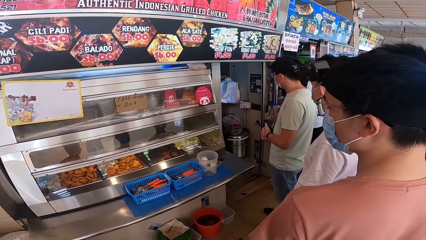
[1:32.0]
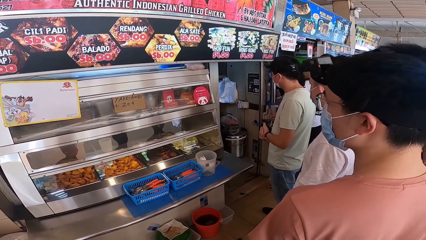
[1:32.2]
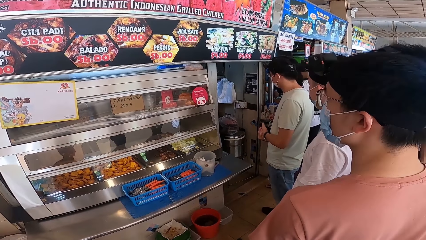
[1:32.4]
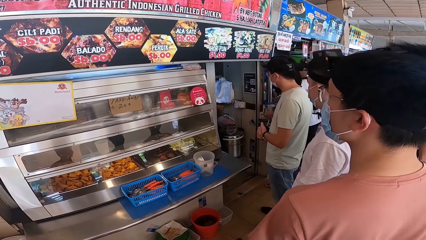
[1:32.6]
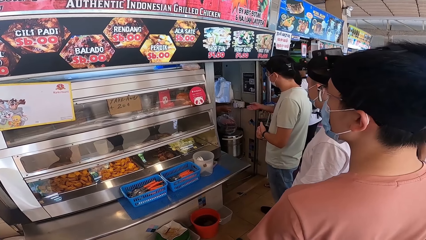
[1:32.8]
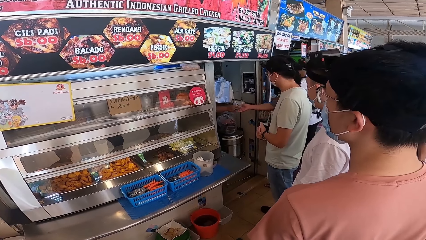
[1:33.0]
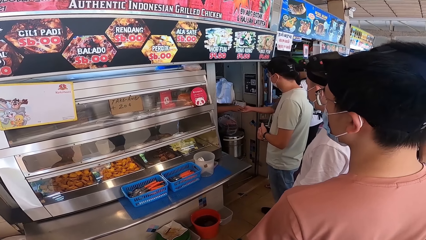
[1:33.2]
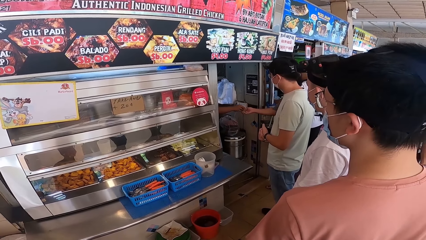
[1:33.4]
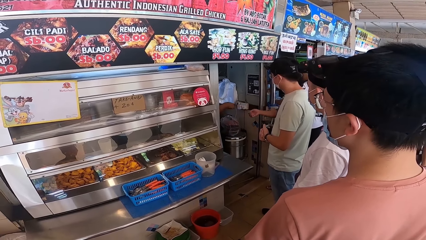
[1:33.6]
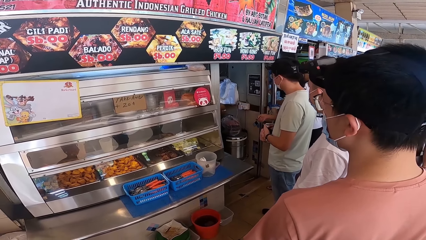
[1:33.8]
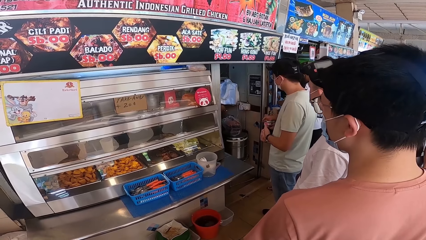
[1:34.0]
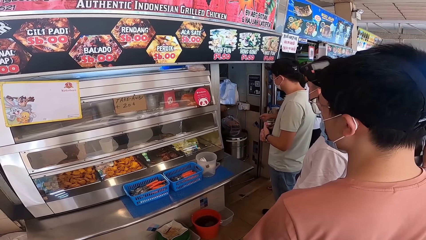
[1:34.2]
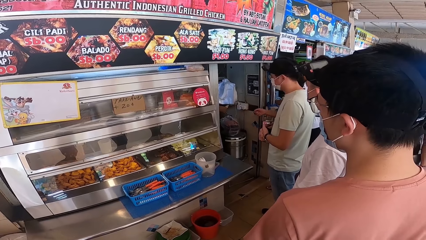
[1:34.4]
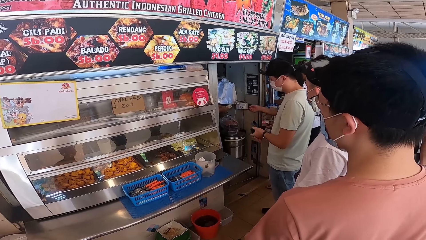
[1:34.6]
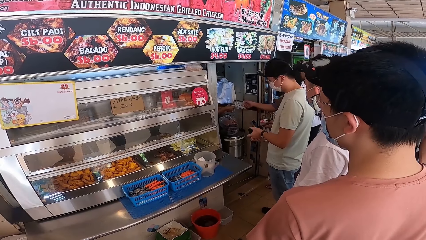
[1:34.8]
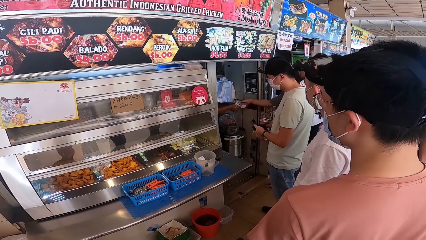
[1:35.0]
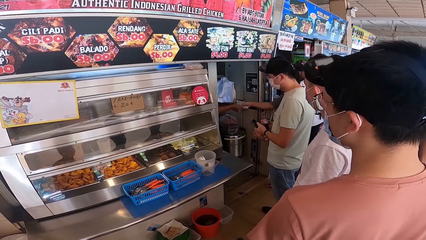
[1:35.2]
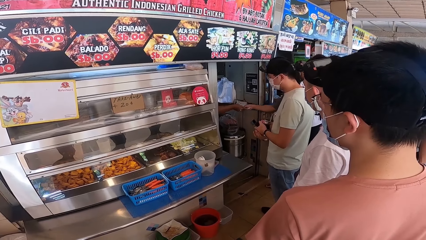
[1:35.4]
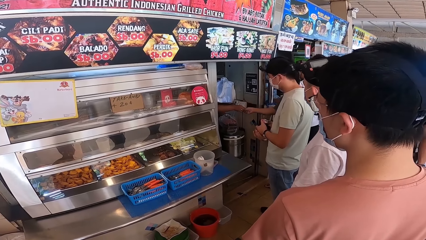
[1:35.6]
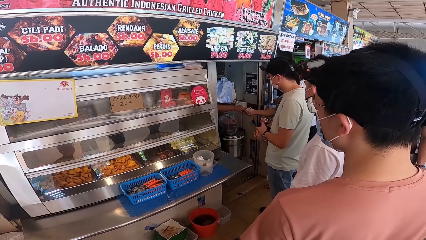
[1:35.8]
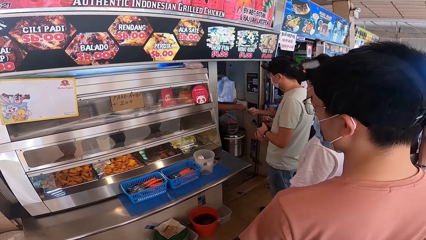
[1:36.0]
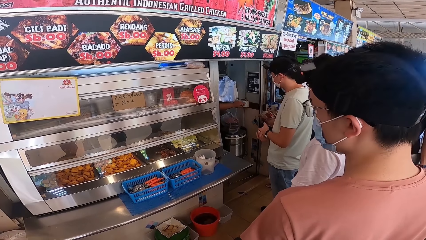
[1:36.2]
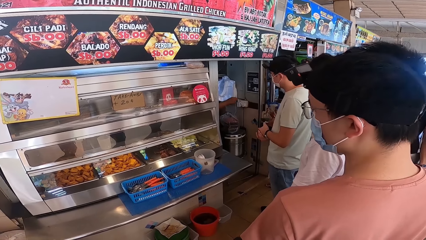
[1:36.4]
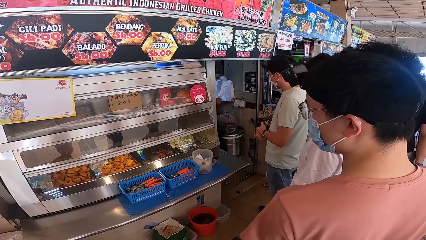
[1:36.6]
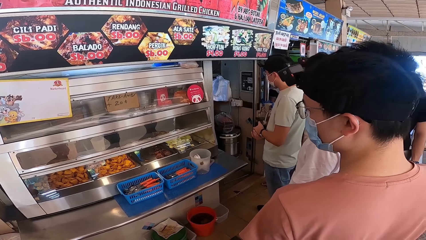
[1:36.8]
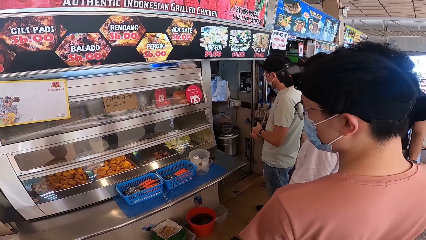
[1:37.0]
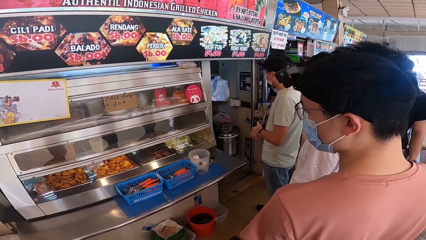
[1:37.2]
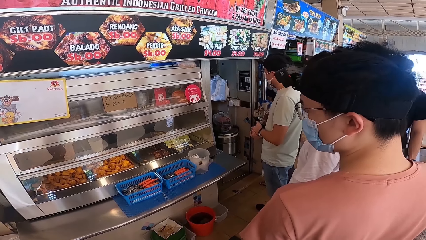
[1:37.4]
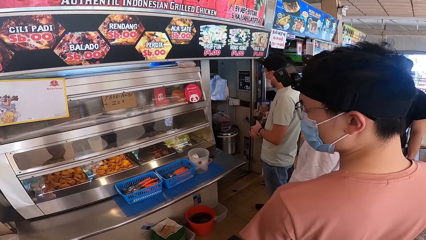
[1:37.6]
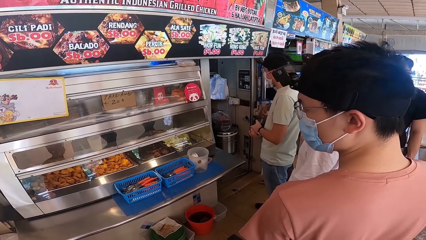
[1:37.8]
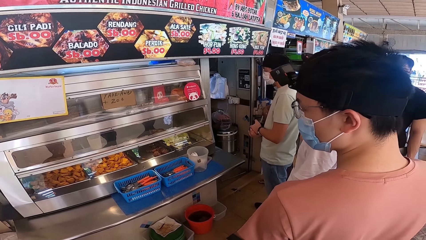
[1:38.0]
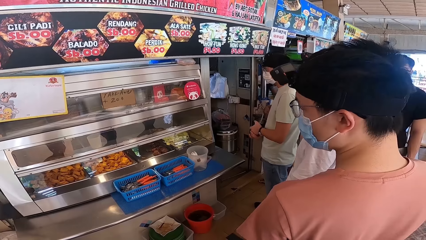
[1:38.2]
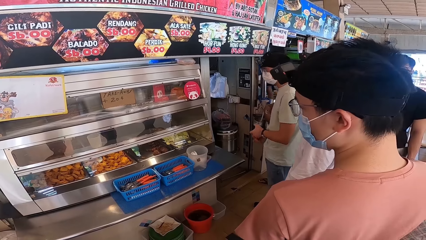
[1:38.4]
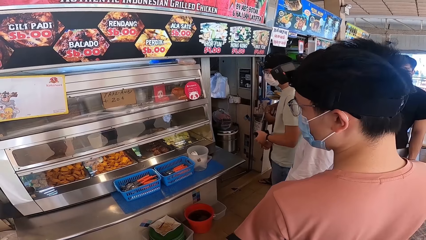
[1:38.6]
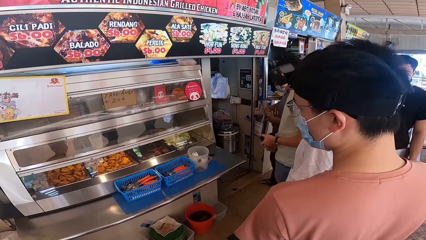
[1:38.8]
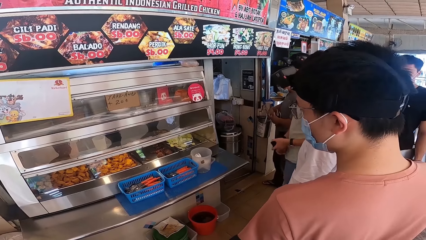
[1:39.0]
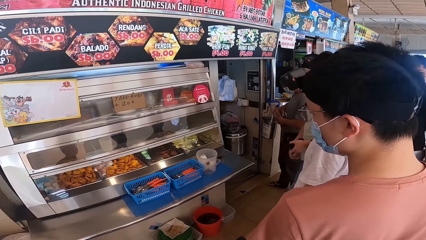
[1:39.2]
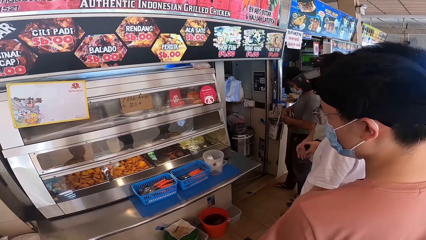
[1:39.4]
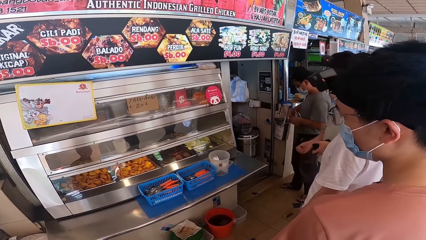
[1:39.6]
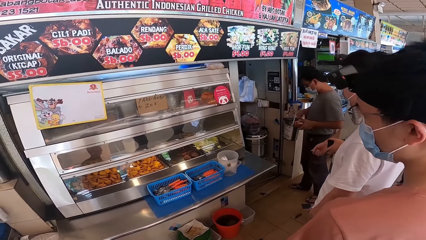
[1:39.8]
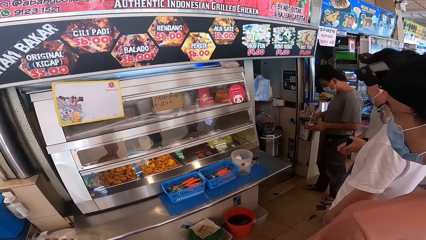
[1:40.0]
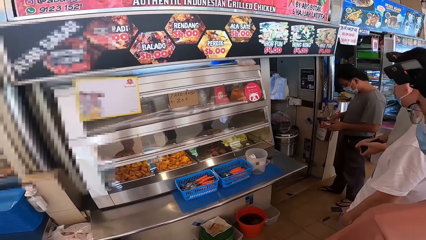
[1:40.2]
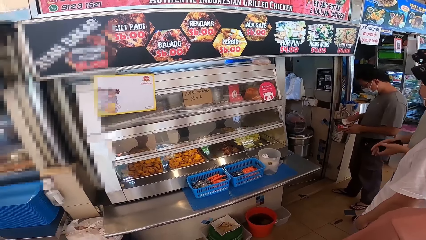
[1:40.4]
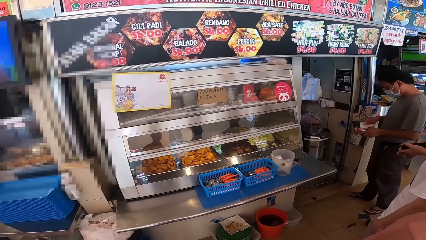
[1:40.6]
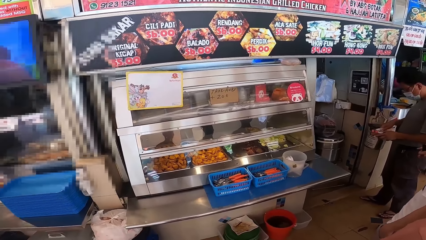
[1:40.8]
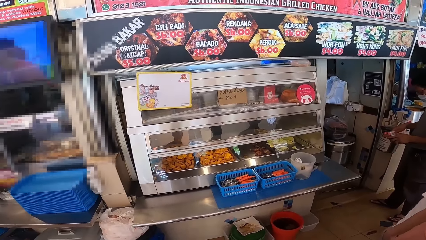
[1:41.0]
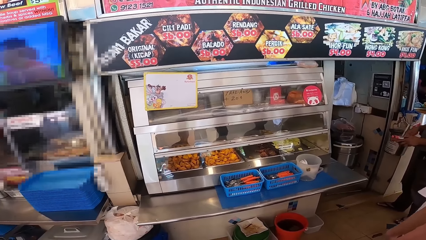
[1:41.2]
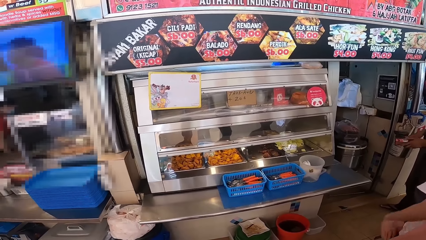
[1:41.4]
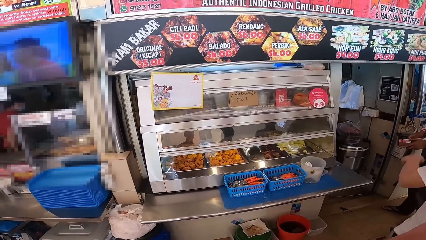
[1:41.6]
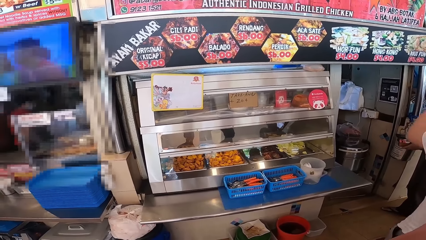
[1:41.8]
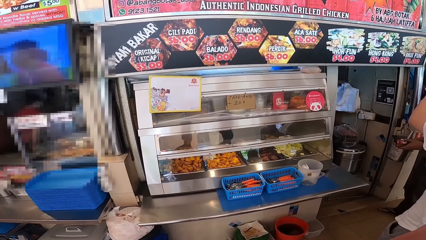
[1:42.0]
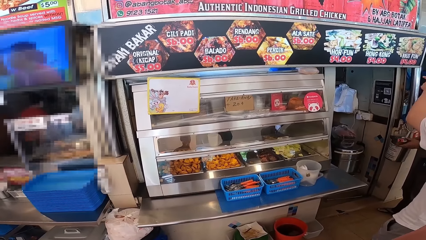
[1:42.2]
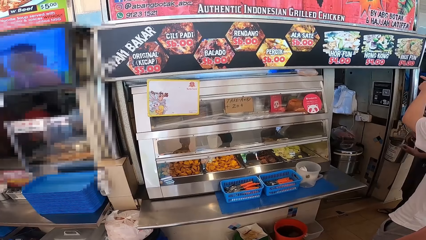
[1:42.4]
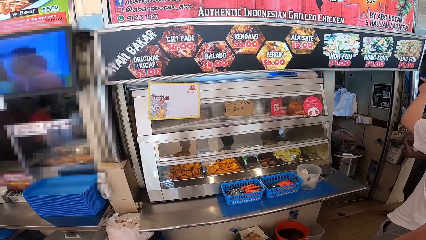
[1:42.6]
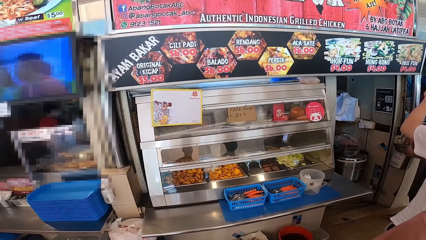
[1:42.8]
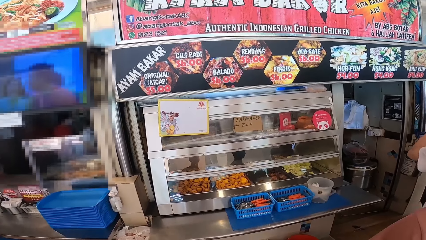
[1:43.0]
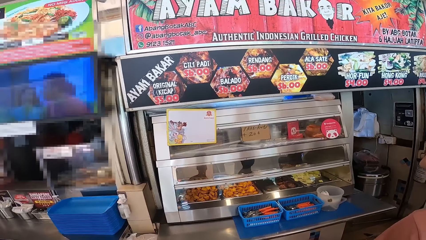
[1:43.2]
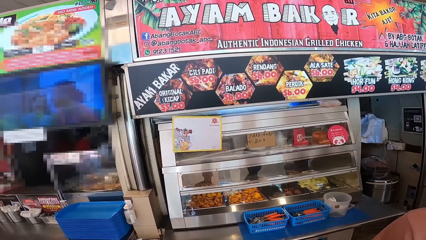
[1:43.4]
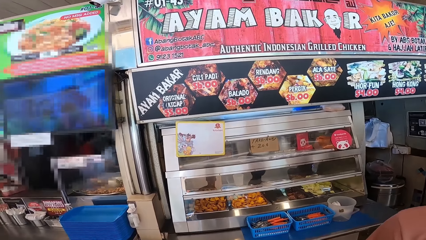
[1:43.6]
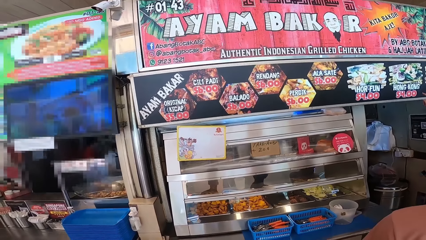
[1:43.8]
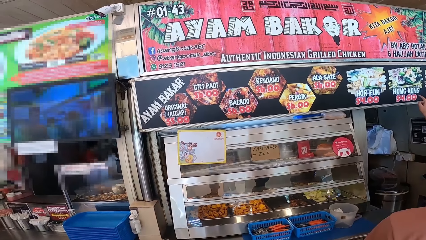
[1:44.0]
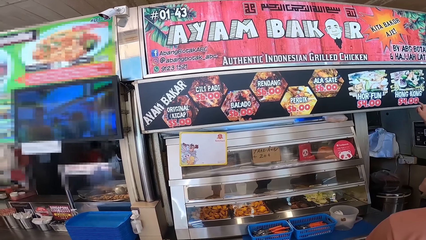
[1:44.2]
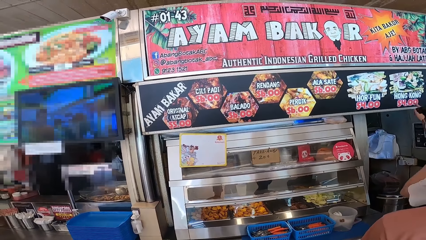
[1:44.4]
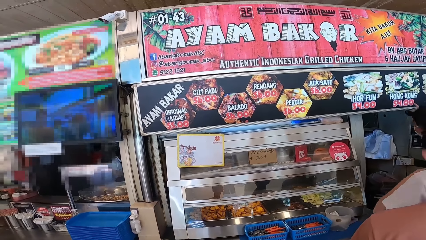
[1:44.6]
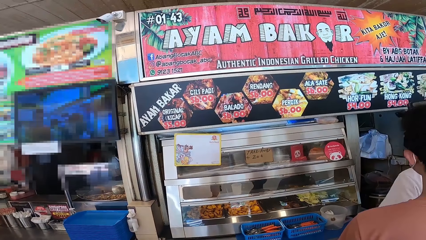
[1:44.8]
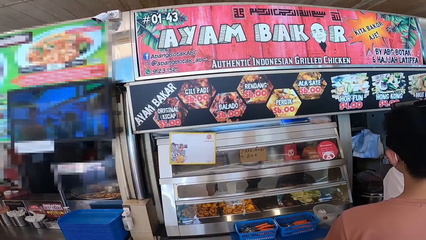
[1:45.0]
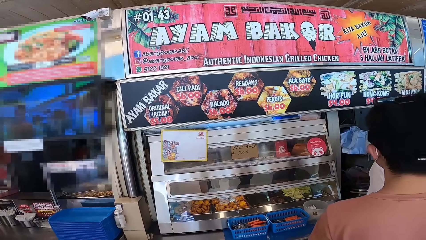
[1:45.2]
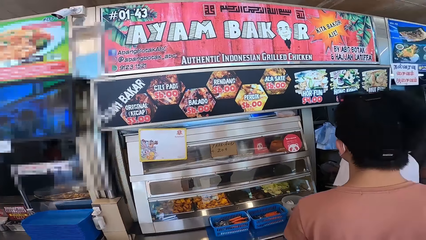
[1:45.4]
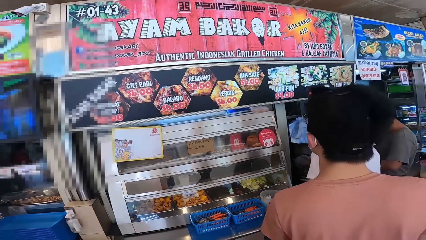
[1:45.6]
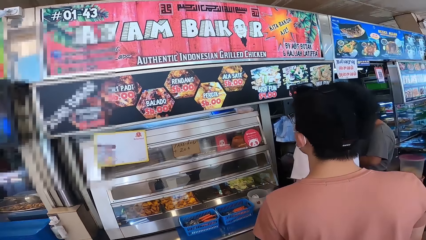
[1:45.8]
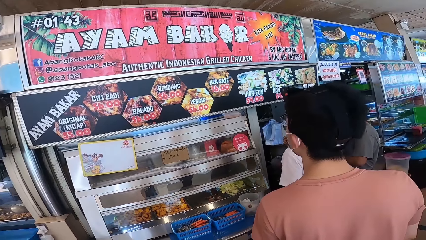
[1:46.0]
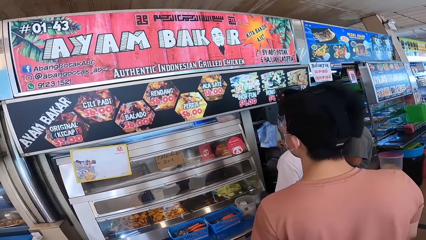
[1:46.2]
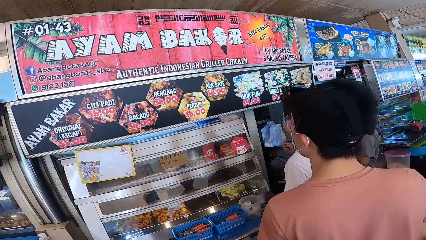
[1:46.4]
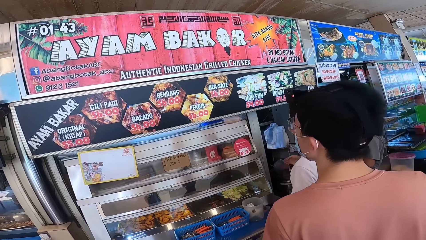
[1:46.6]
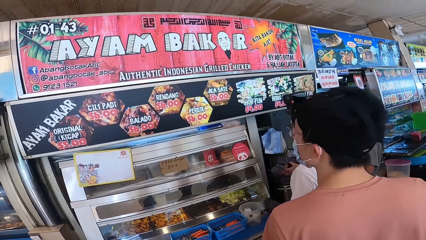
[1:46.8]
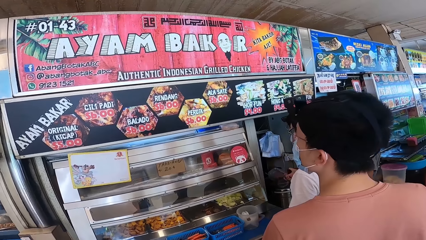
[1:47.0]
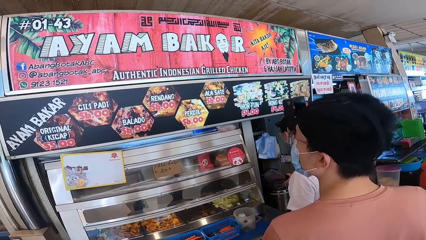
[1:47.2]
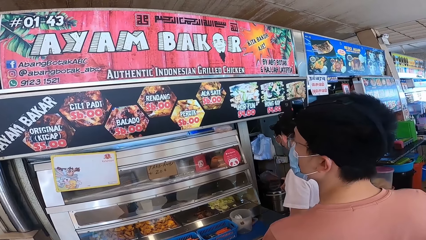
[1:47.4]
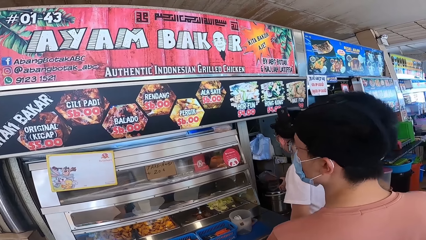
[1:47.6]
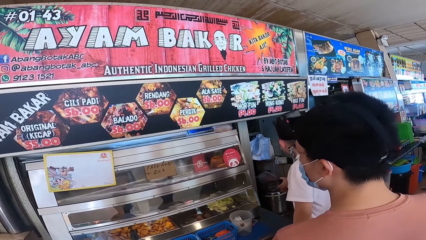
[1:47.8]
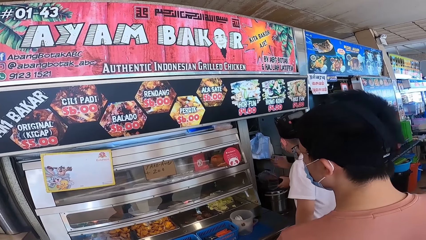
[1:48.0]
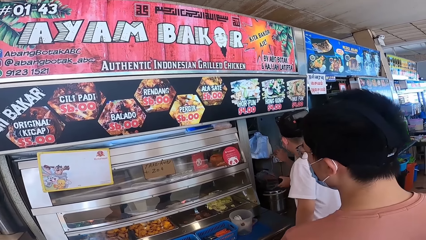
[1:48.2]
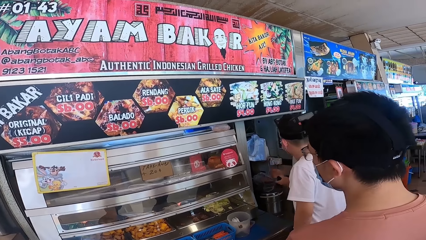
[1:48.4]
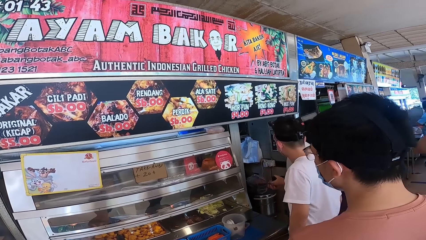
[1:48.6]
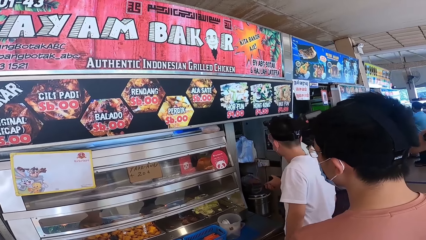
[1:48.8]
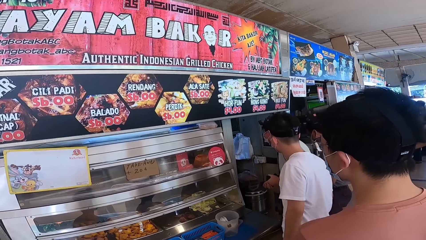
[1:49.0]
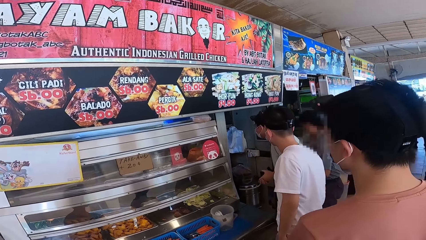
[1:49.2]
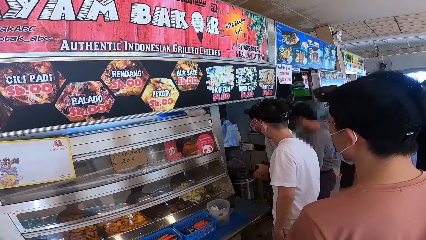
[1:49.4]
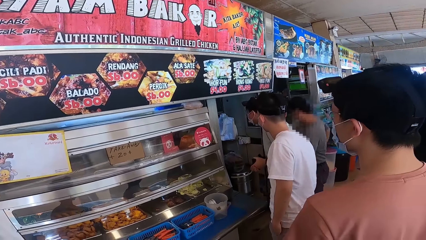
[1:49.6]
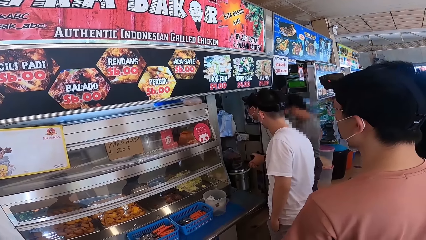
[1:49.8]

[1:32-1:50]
A person pays another person. The other person gives the first person change. The first person puts the change in the wallet. The camera wearer looks around.
